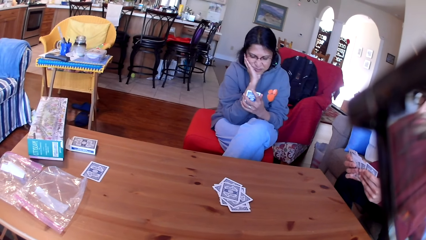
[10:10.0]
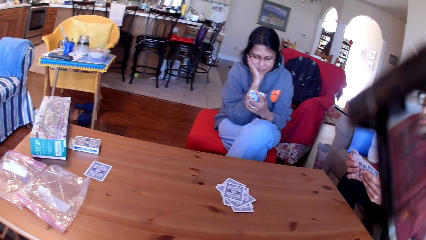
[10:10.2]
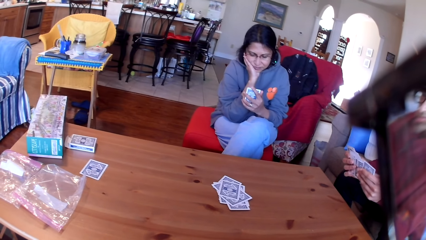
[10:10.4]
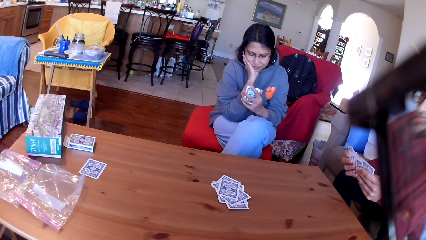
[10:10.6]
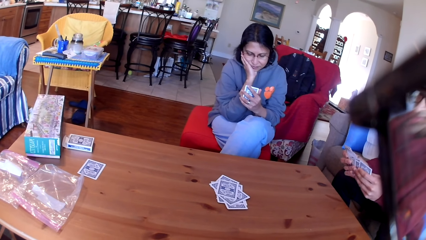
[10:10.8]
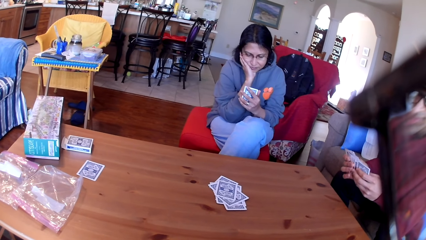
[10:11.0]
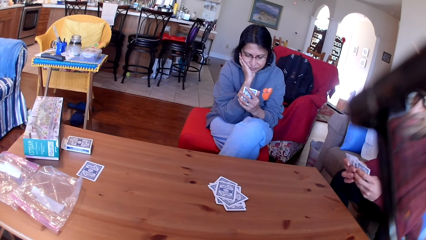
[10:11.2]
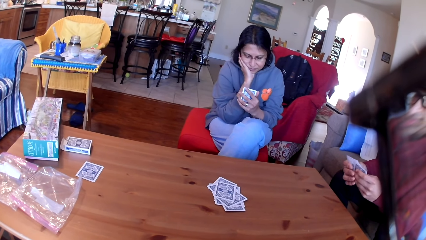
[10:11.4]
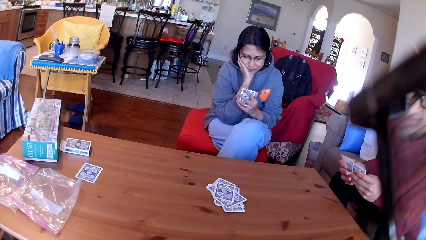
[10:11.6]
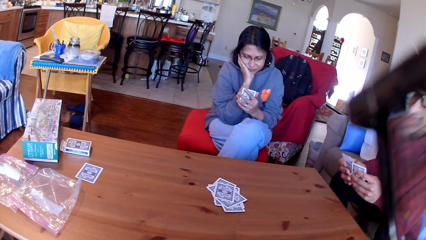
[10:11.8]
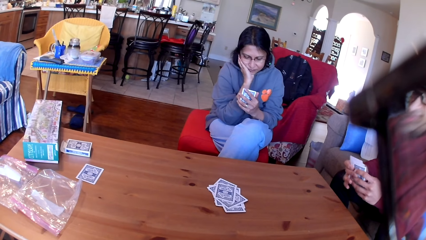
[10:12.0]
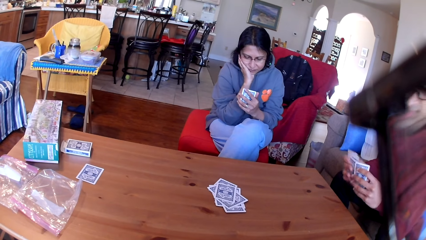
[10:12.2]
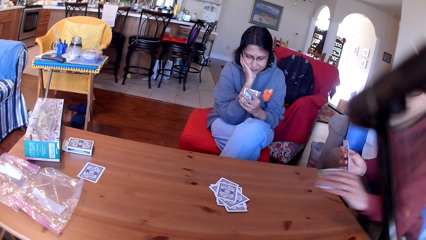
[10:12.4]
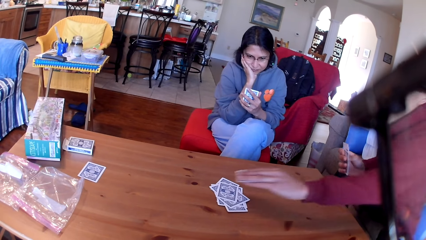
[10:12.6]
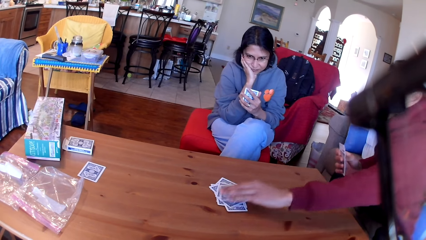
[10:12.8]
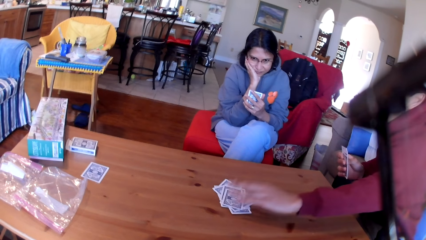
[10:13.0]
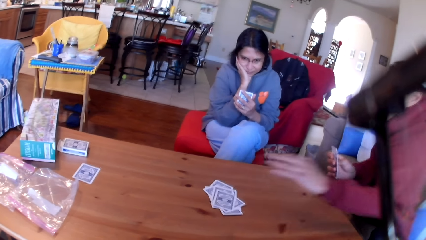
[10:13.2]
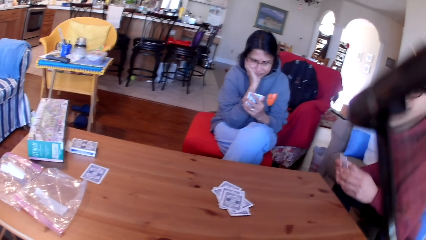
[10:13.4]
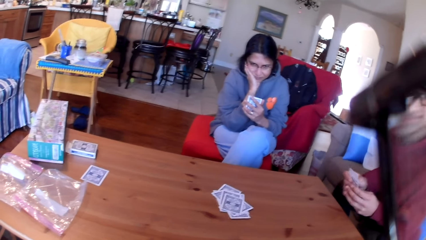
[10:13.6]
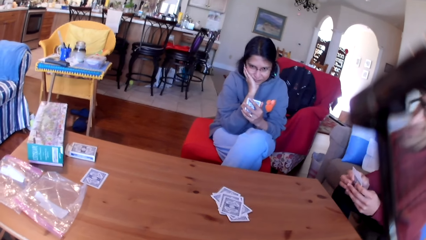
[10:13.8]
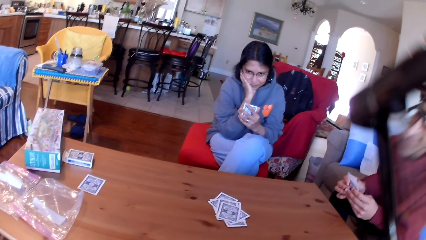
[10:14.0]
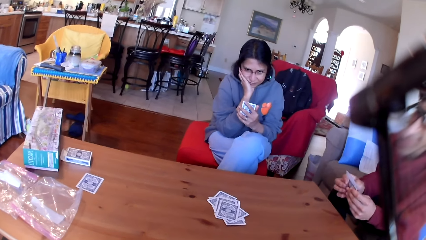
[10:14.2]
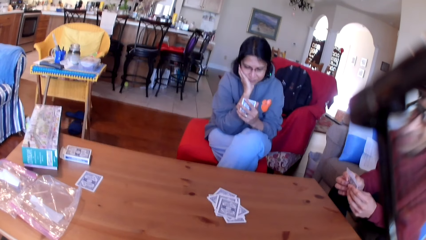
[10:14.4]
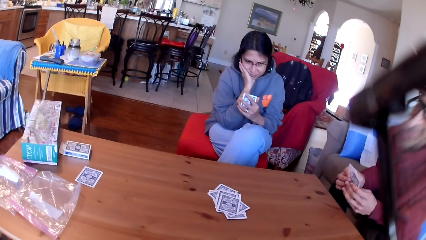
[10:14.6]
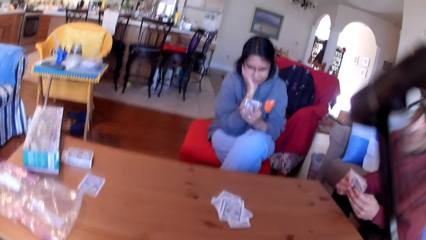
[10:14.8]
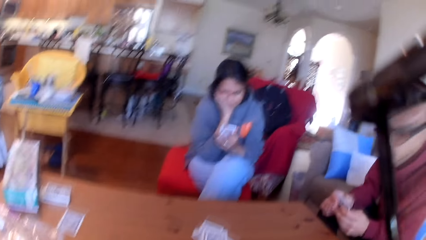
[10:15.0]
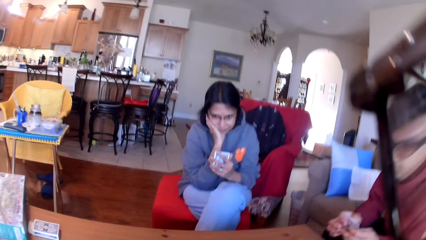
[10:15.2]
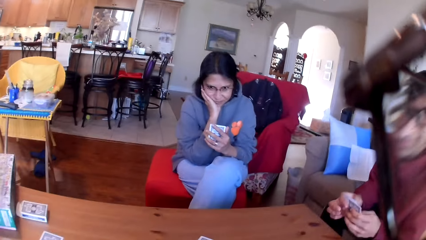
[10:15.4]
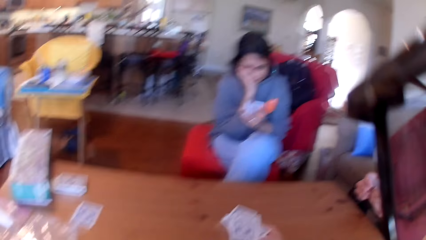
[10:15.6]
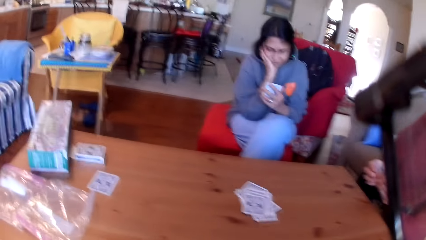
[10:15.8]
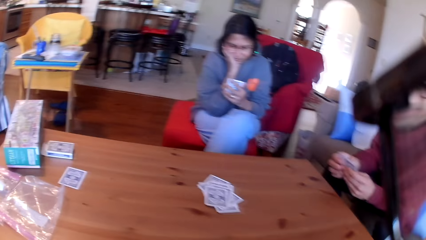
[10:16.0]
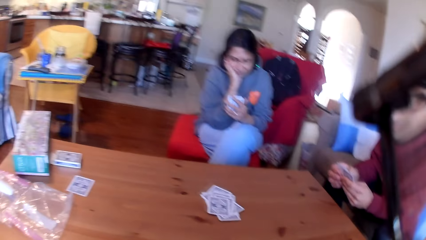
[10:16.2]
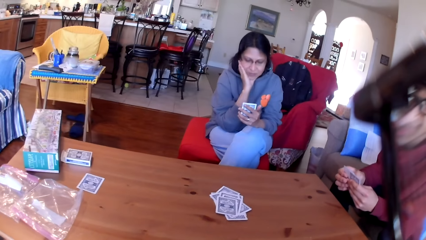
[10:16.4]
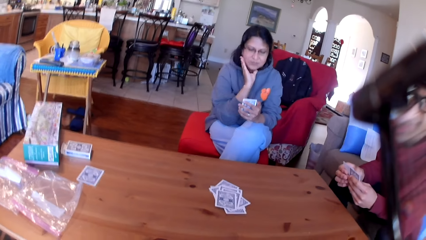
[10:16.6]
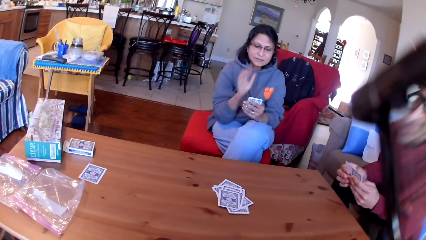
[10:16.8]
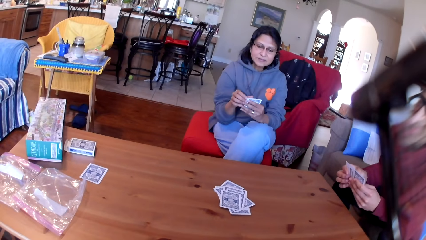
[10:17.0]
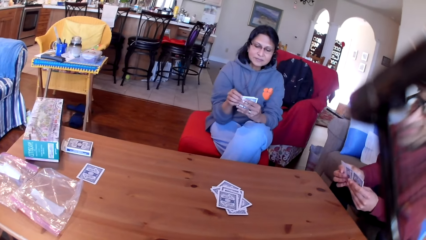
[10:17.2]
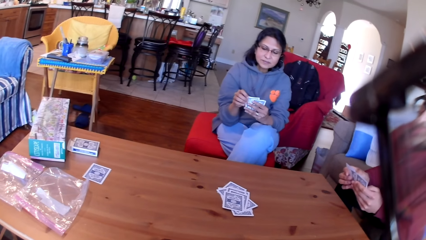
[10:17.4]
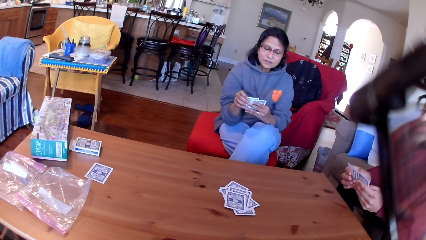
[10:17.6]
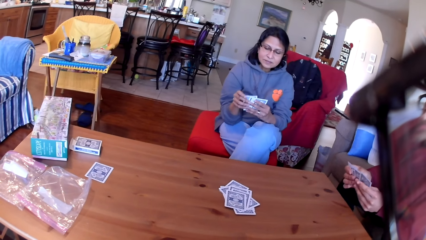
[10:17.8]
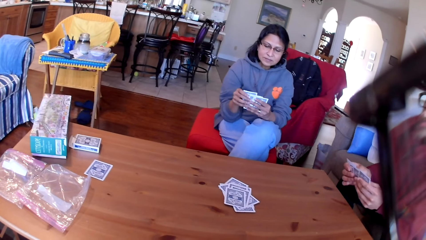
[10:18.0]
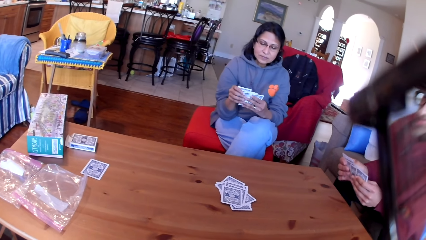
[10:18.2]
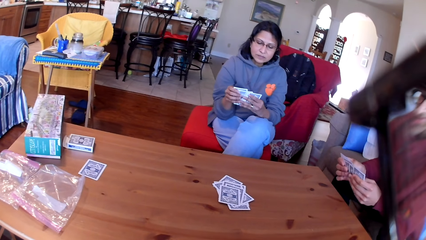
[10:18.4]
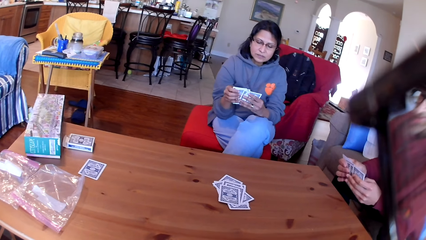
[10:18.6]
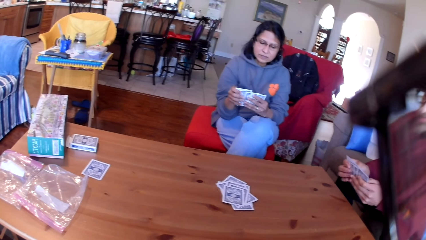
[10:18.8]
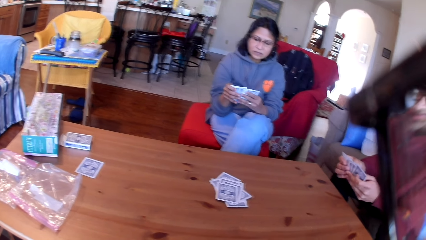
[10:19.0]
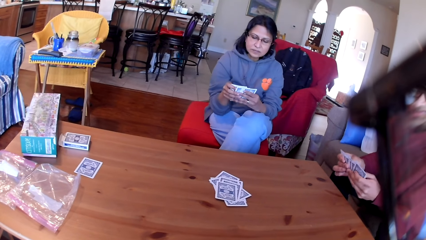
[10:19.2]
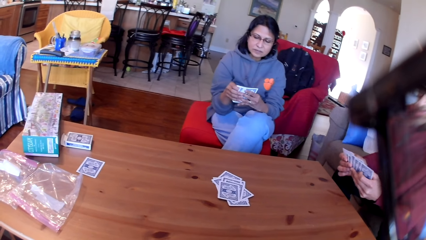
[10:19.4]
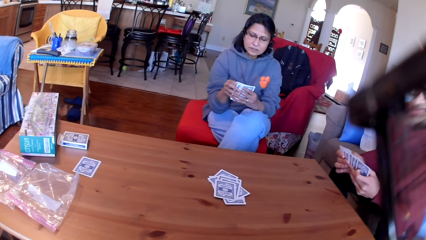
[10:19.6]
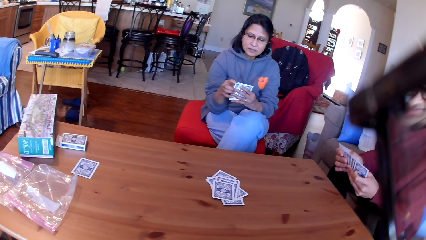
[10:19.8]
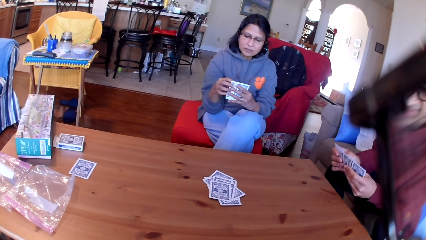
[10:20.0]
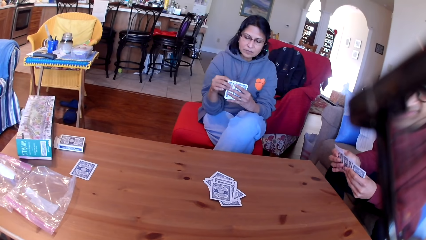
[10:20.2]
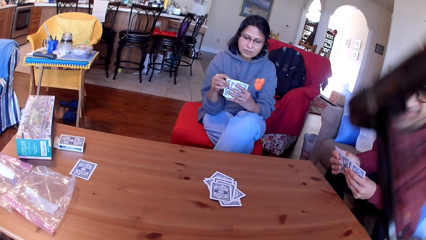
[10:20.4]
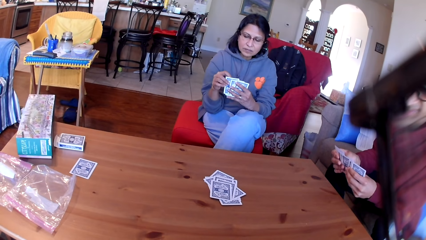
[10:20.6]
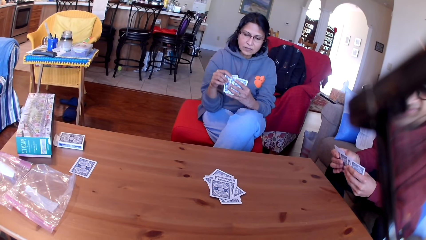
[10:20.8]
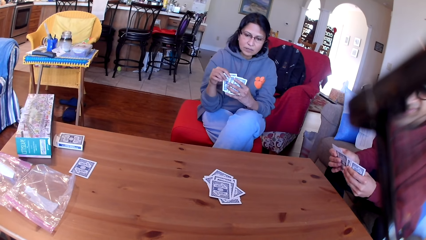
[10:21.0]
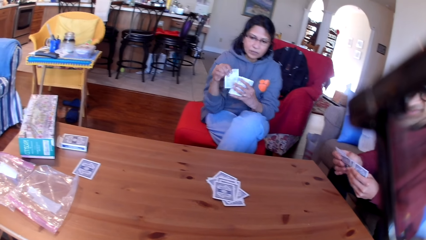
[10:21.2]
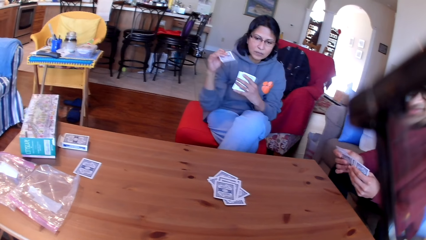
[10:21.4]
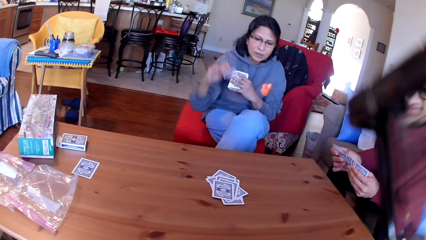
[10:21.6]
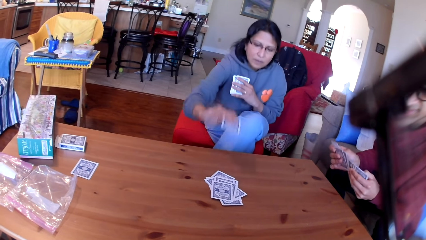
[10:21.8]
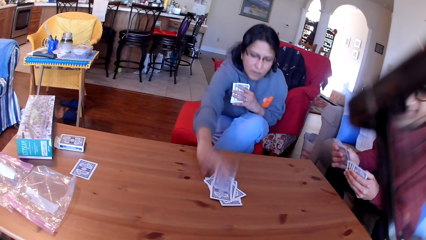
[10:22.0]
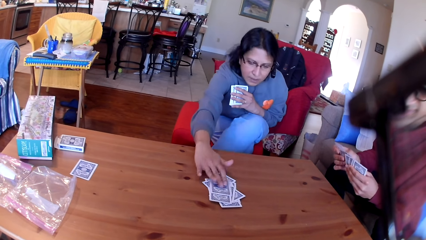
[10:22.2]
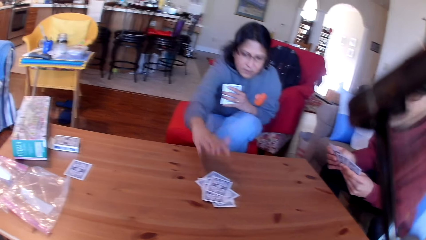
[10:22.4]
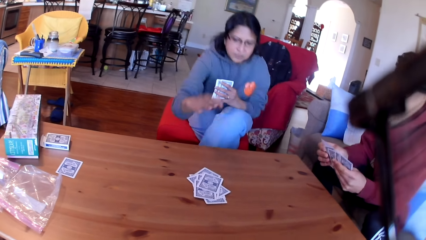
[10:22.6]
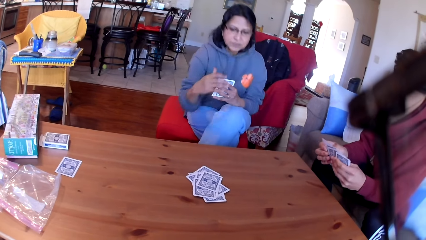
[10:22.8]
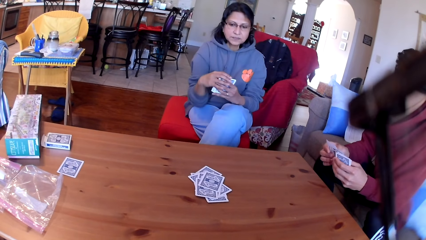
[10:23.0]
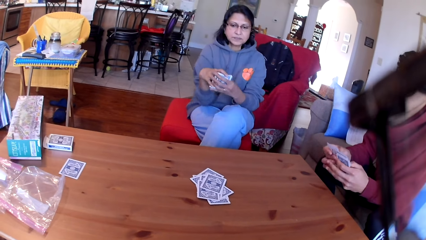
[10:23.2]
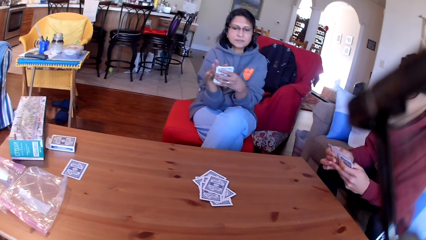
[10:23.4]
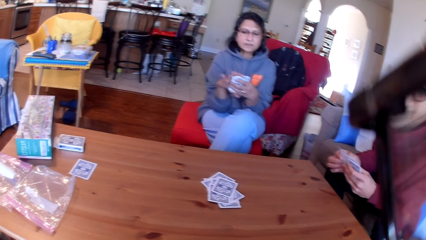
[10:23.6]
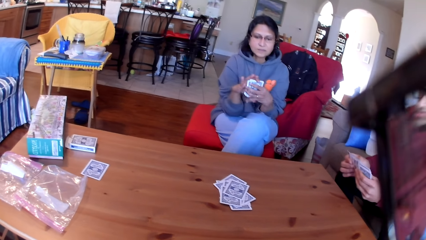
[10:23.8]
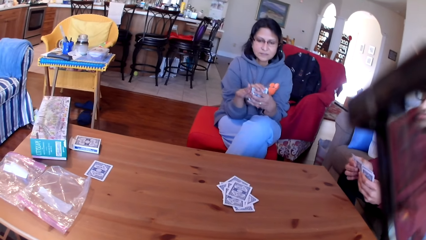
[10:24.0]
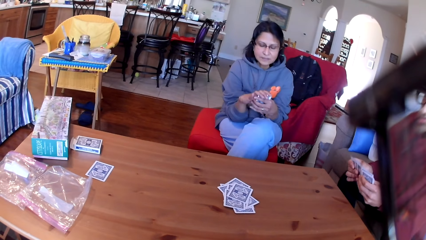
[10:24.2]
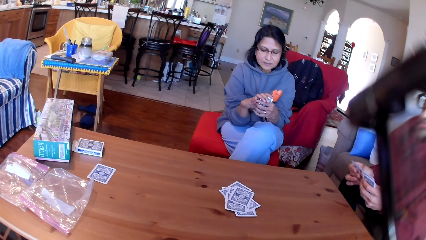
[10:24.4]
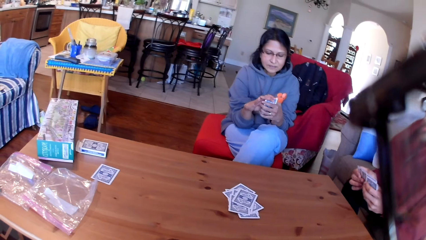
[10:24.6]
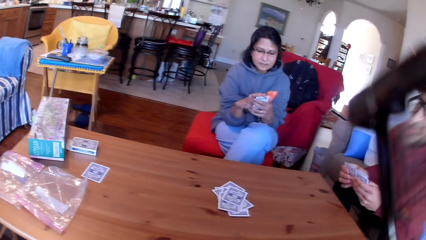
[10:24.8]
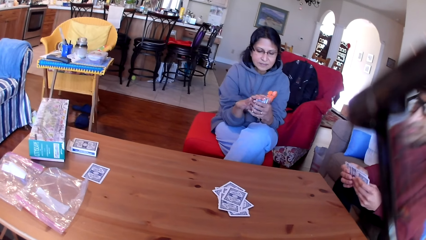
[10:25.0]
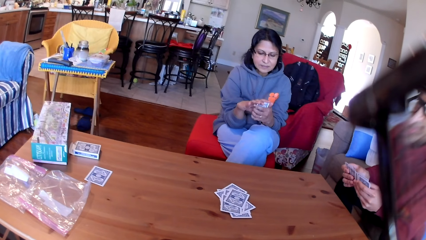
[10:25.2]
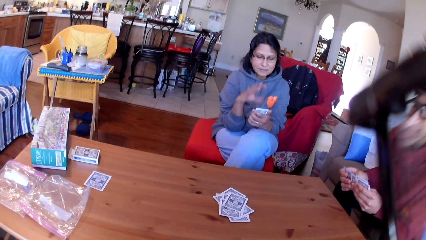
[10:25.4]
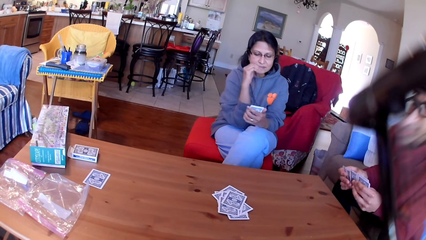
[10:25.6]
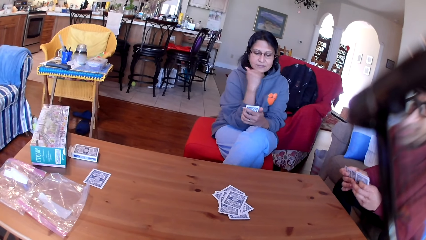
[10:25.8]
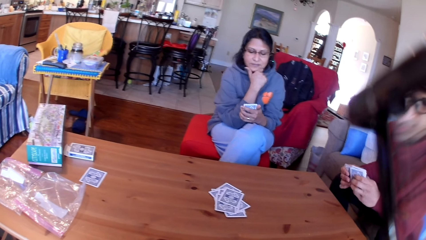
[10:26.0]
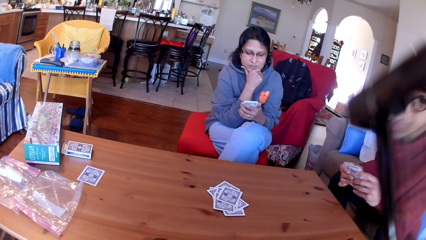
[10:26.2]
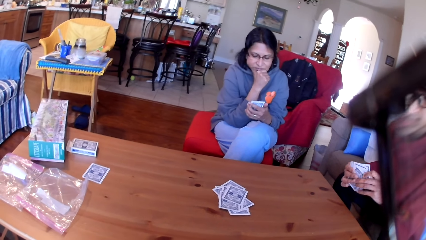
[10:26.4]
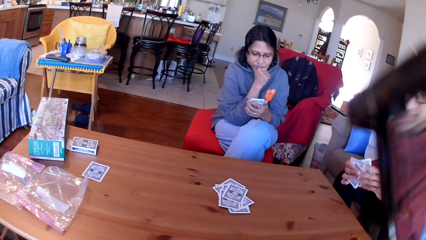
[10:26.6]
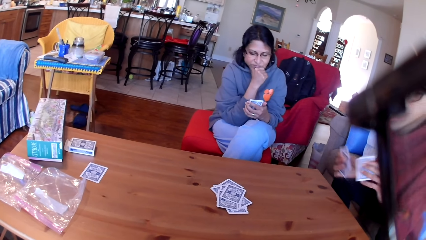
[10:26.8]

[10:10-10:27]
A man places a card on the table. A woman places a card on the table.
